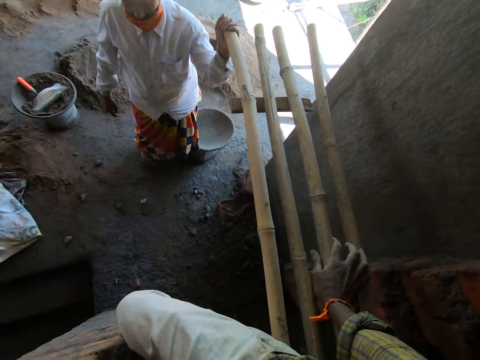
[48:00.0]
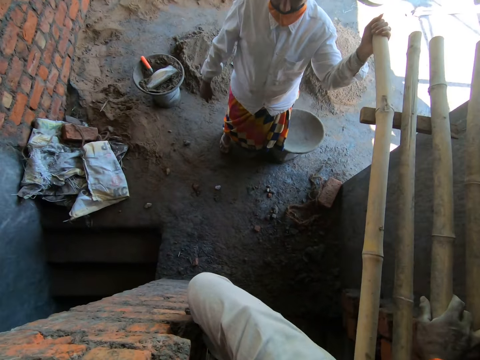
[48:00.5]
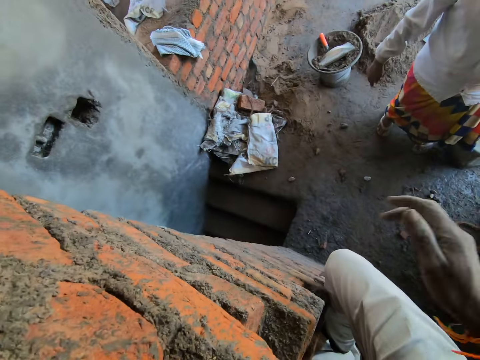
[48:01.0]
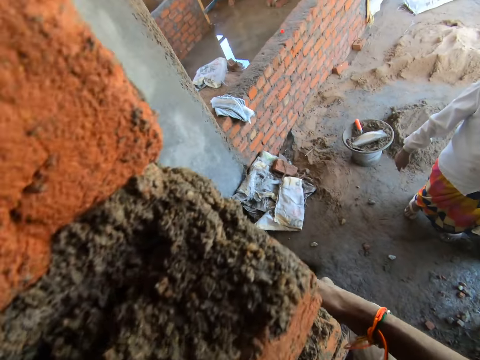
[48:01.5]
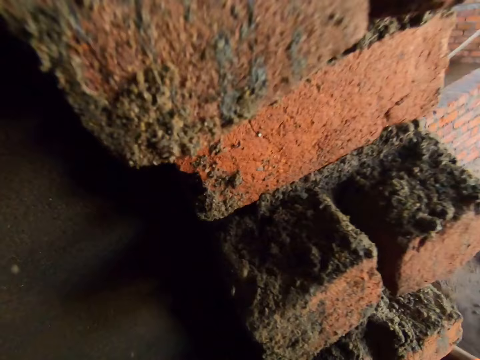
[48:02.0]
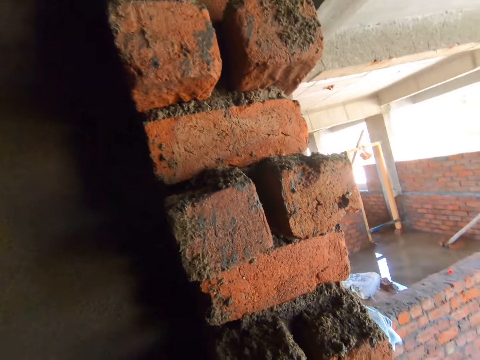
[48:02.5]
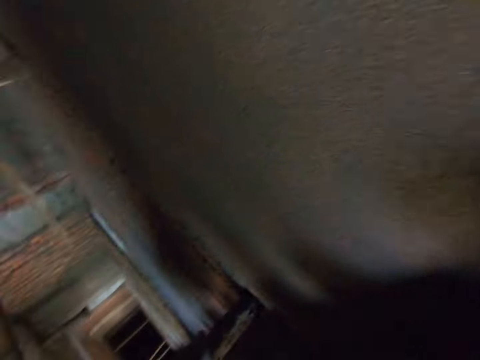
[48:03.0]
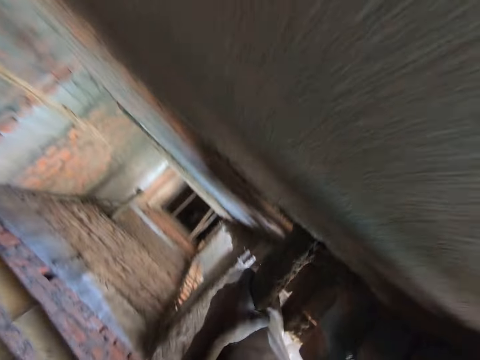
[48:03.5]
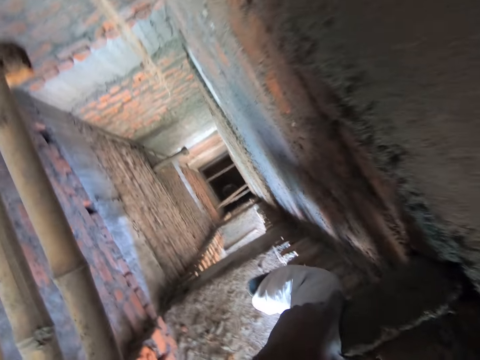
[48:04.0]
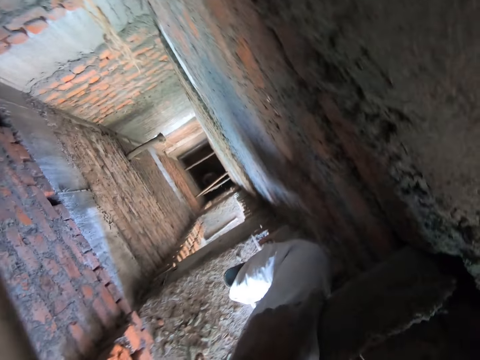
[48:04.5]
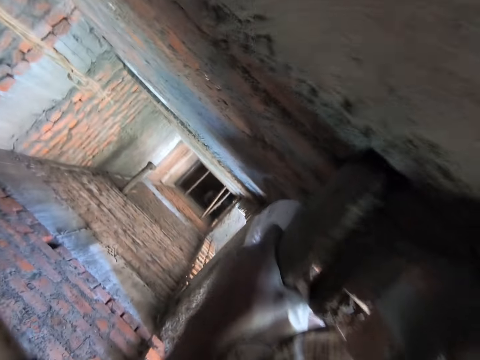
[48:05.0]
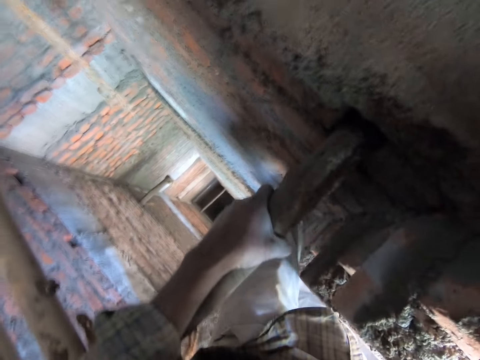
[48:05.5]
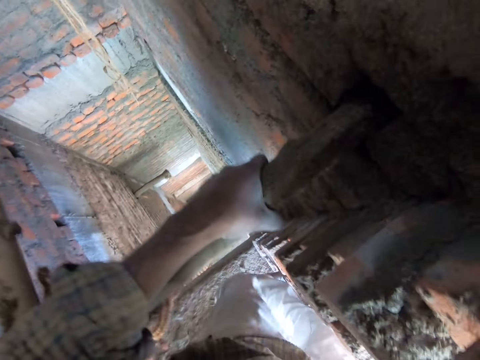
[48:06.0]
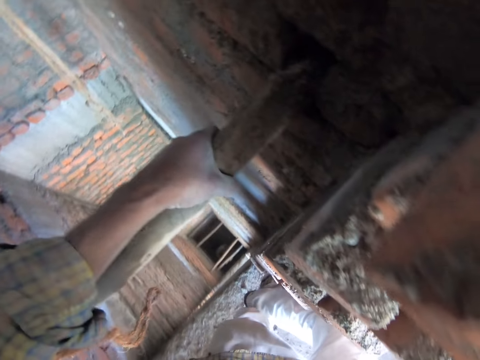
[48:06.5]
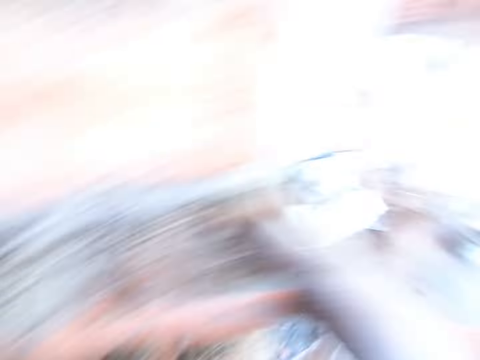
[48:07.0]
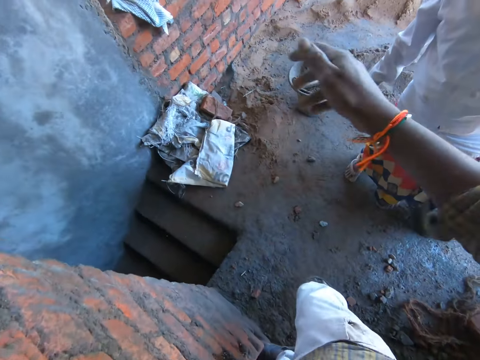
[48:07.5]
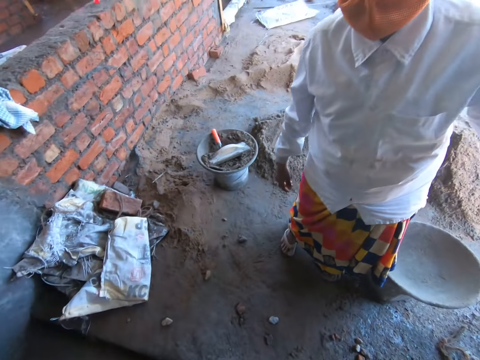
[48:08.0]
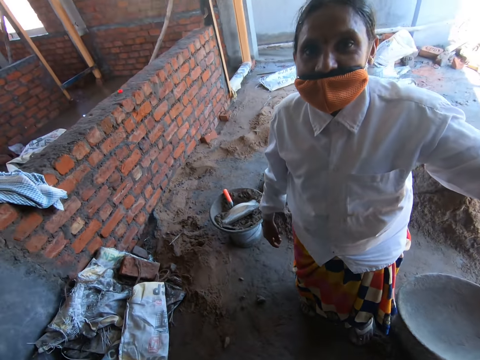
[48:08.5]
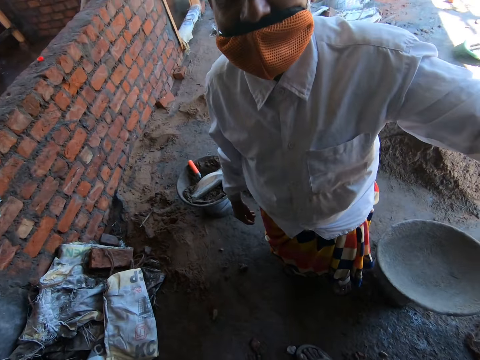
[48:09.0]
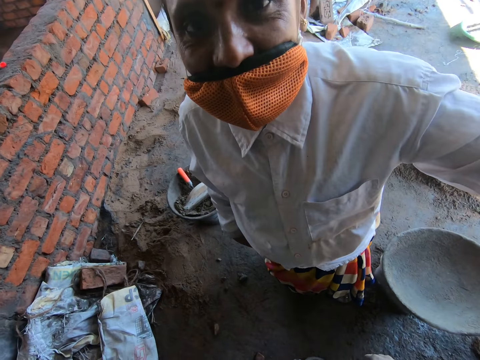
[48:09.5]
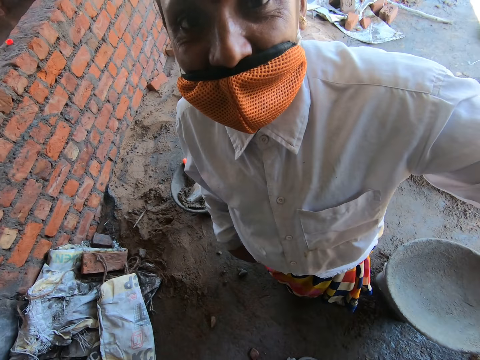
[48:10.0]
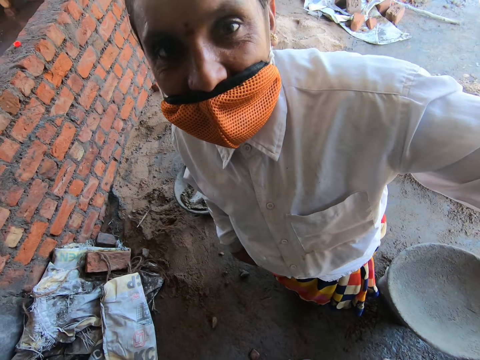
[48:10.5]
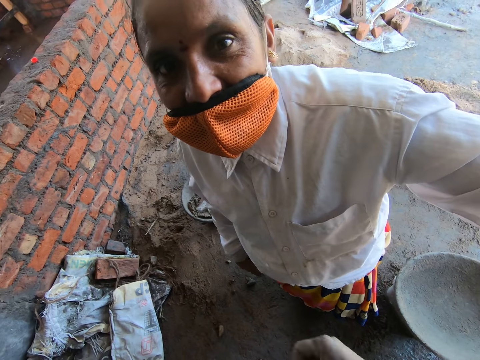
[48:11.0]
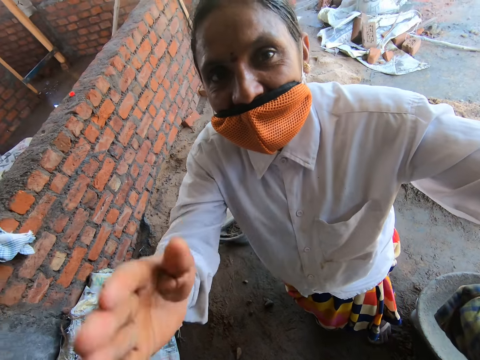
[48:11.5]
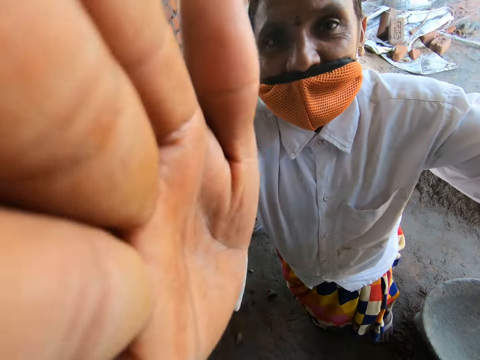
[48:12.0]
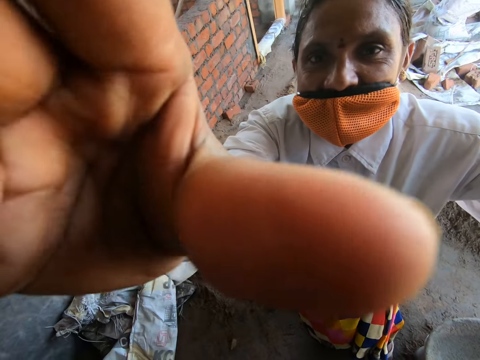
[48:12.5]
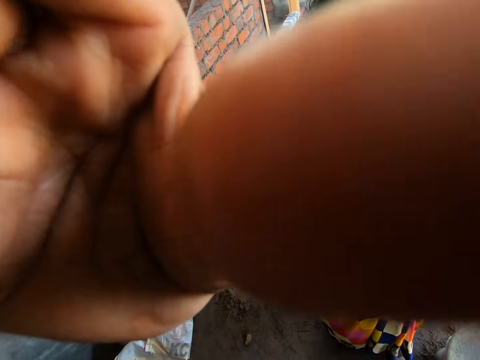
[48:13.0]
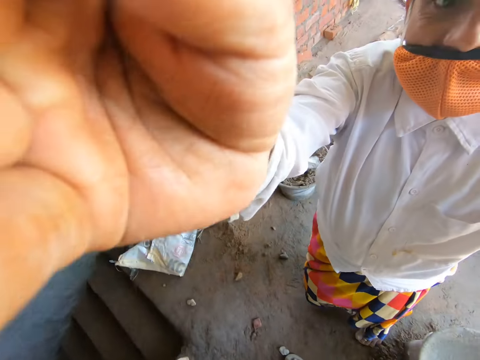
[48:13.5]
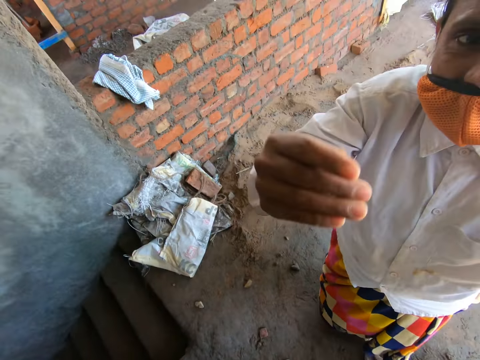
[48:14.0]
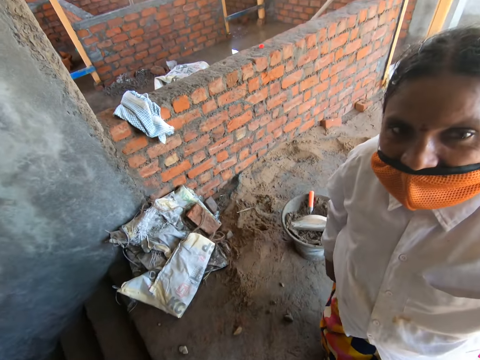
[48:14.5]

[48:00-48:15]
The camera wearer comes down the wooden ladder. They talk to the woman. The woman adjusts the camera on the camera wearer's head with her right hand.

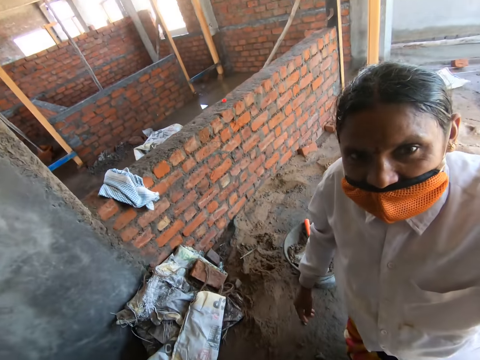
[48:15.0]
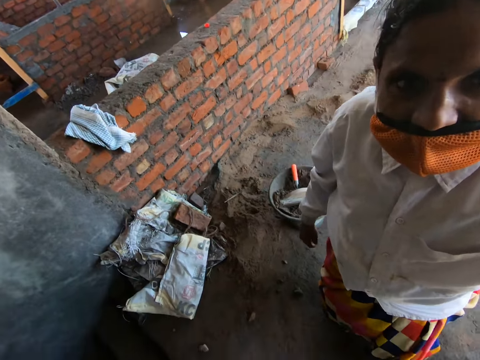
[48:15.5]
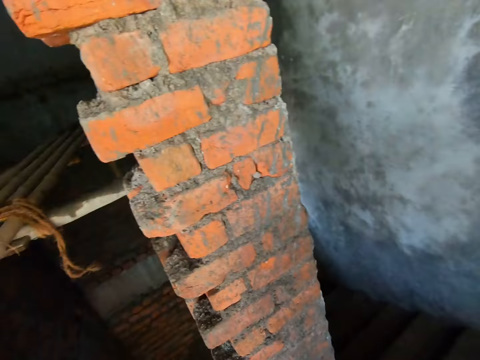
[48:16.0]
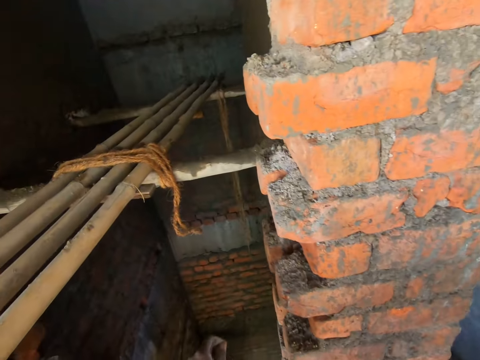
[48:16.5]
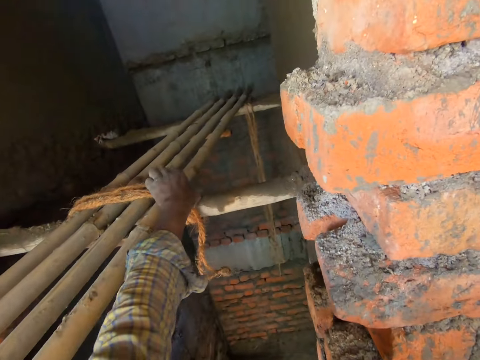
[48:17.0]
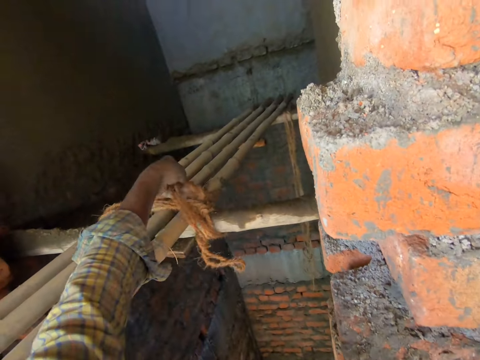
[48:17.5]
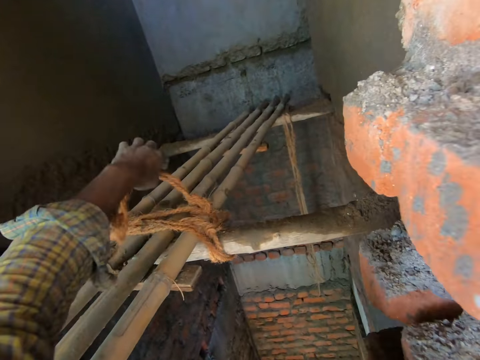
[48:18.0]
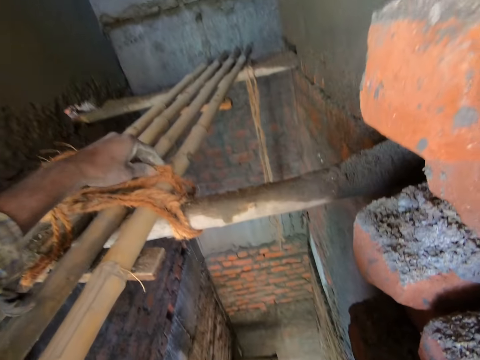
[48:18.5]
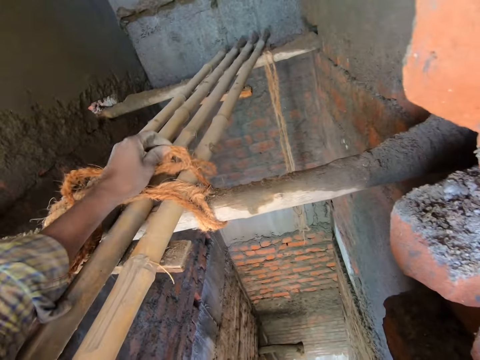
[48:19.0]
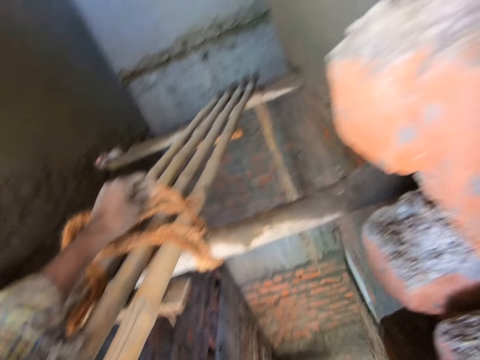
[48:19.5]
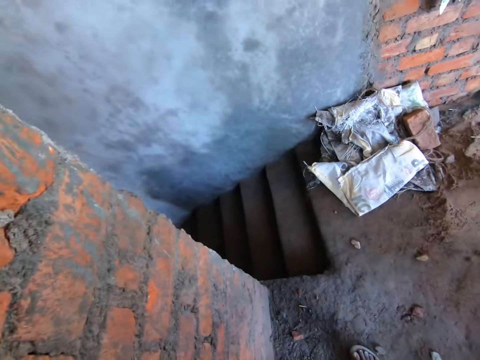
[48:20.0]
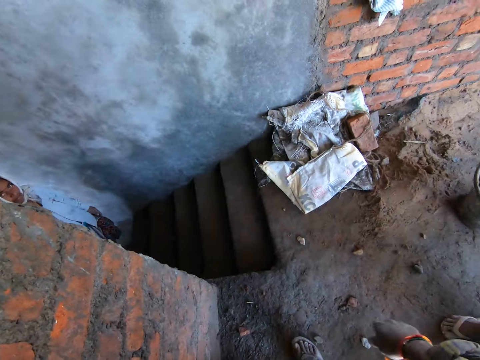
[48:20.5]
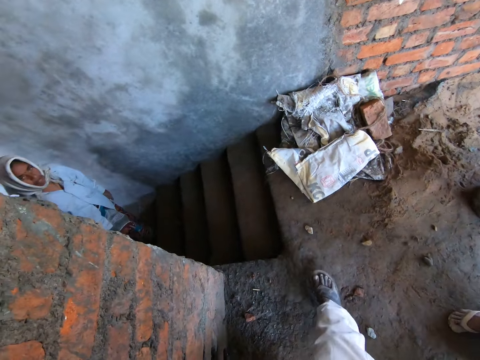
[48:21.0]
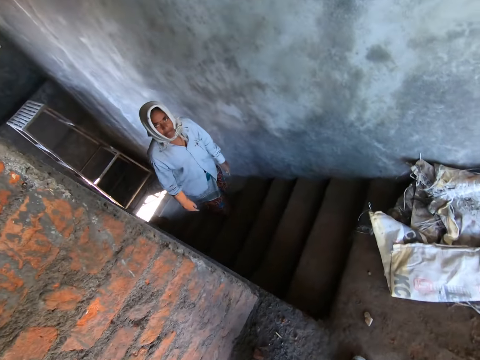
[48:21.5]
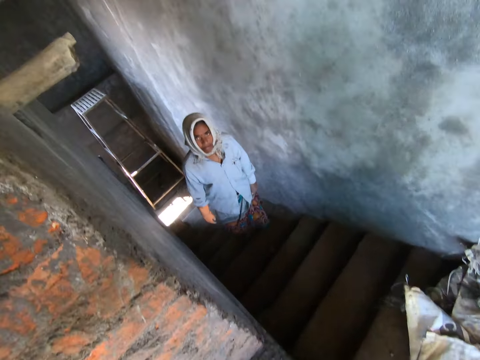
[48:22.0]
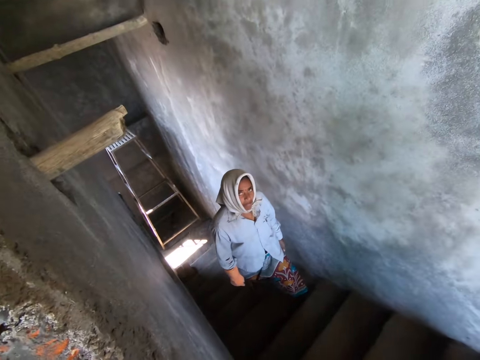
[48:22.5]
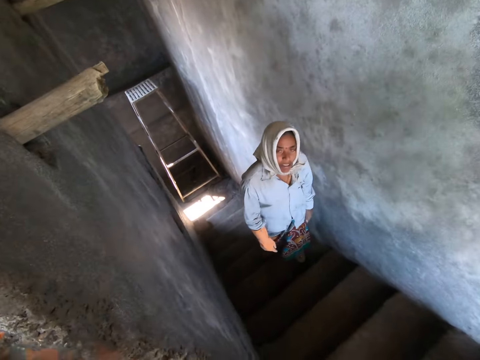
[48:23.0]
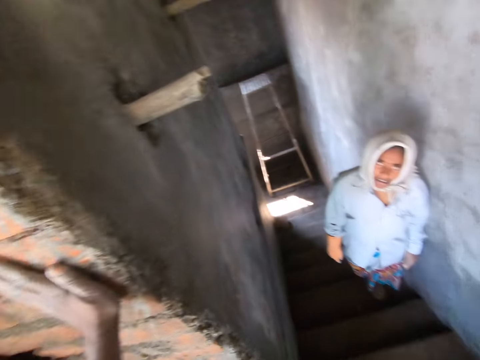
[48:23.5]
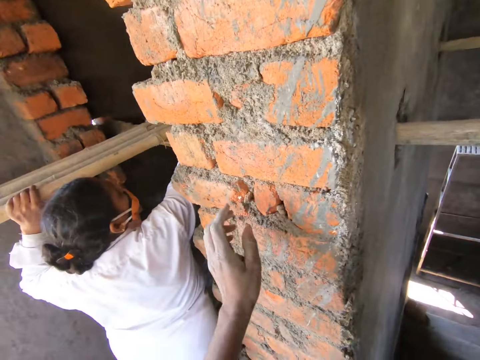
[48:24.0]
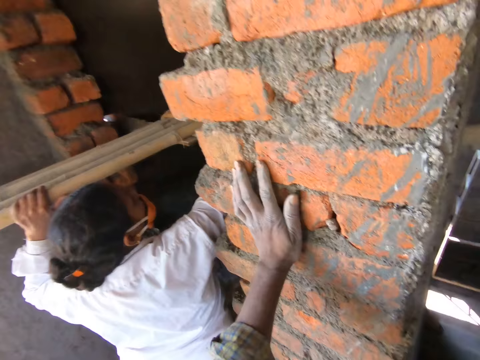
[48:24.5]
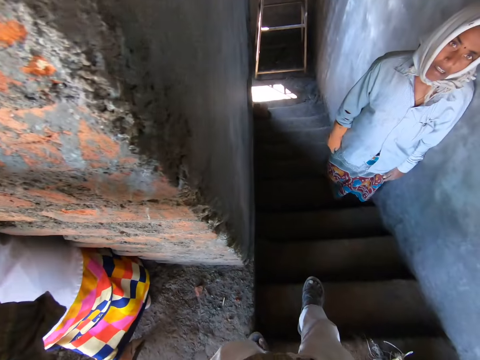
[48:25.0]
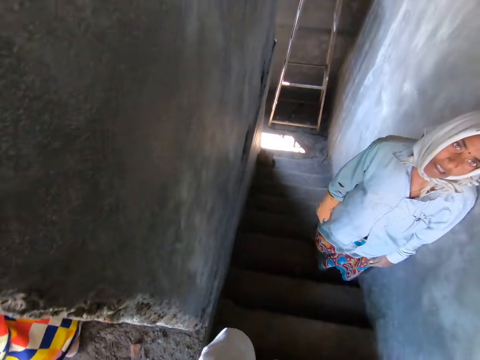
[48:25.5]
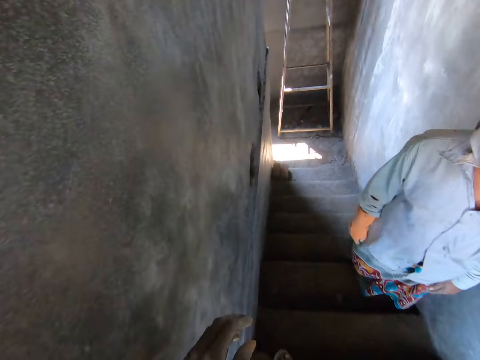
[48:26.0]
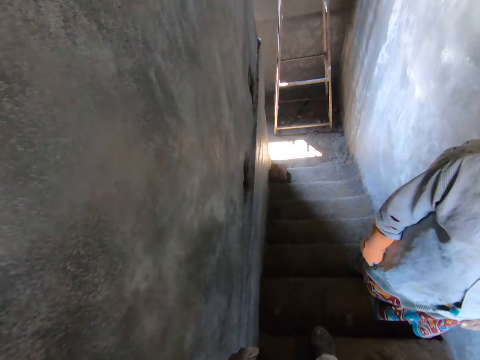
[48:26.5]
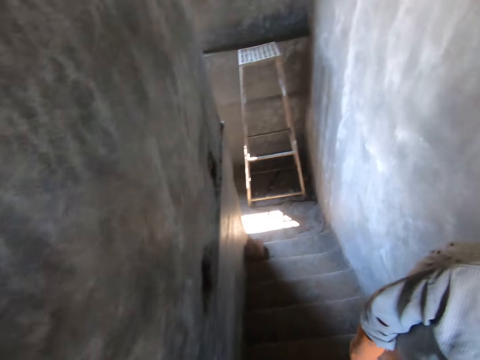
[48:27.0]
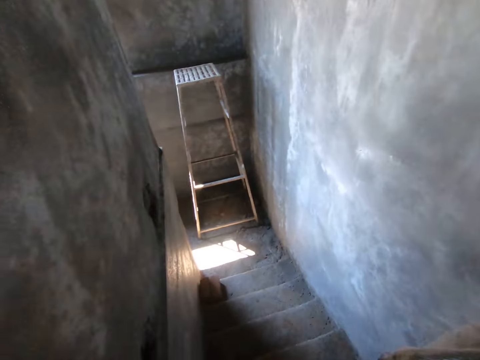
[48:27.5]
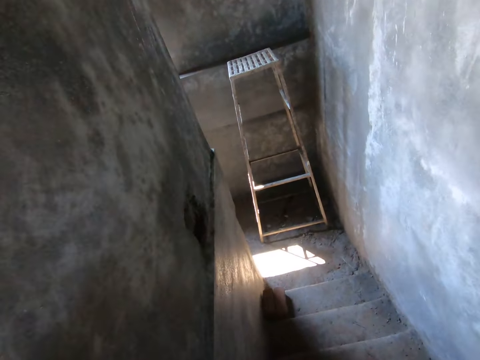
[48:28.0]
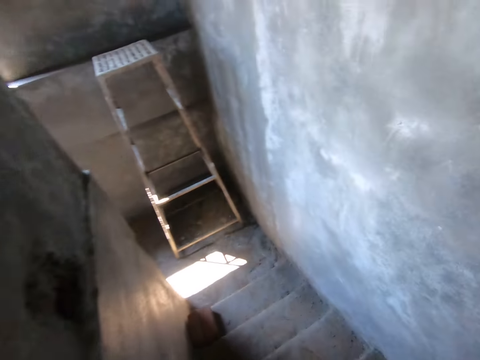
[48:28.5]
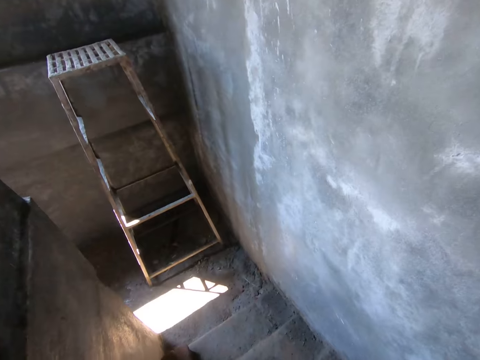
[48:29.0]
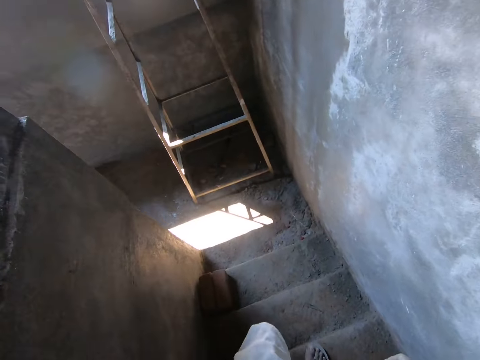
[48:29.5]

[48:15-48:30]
The camera wearer unties a rope on the wooden ladder with his left hand. A woman climbs up a staircase. The camera wearer interacts with the woman. He talks to the woman. He climbs down the staircase.
